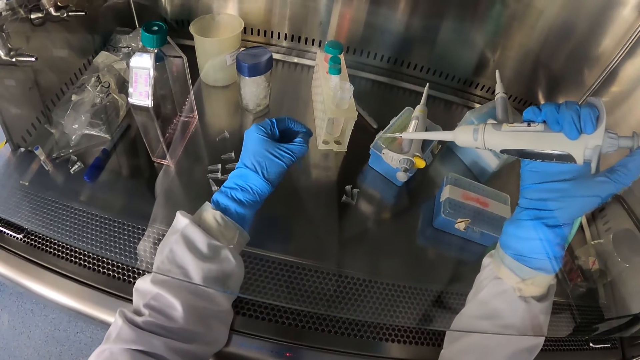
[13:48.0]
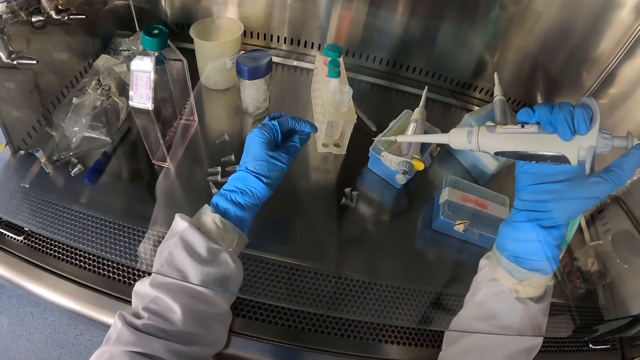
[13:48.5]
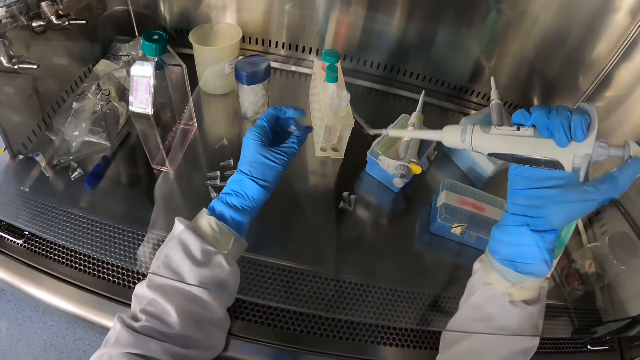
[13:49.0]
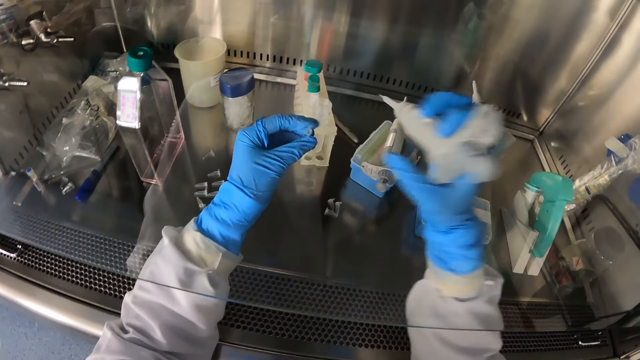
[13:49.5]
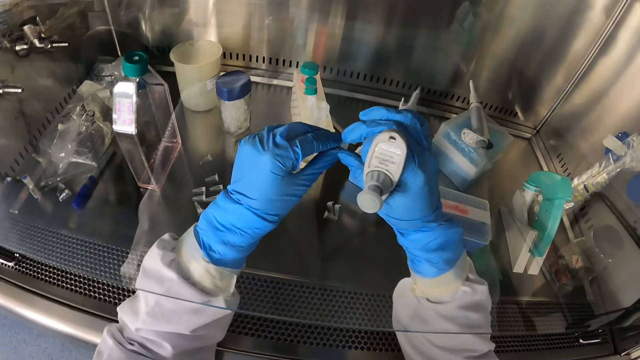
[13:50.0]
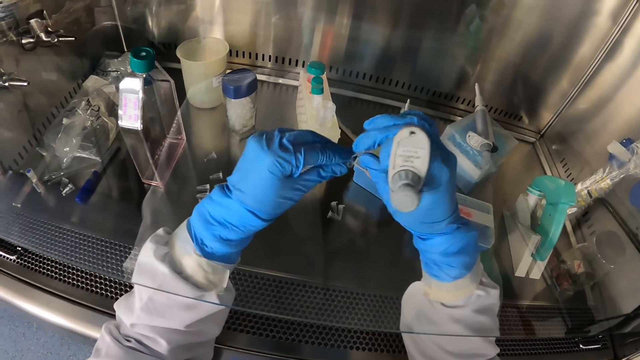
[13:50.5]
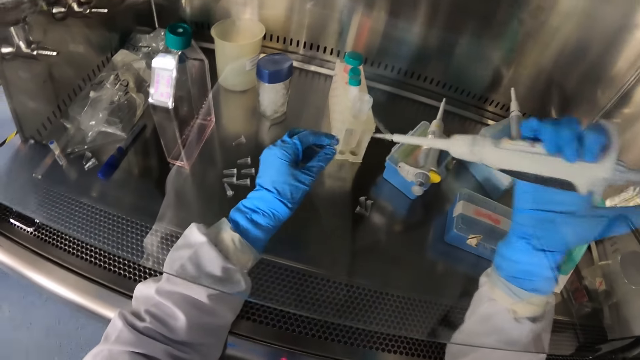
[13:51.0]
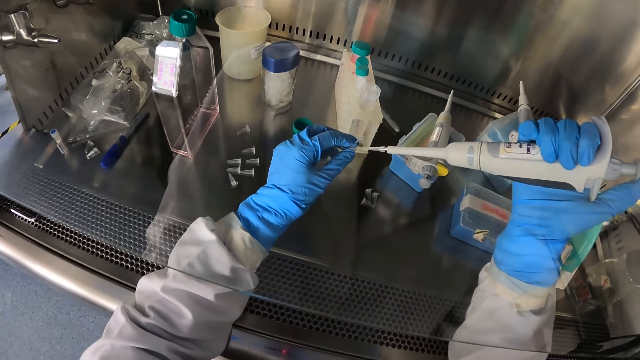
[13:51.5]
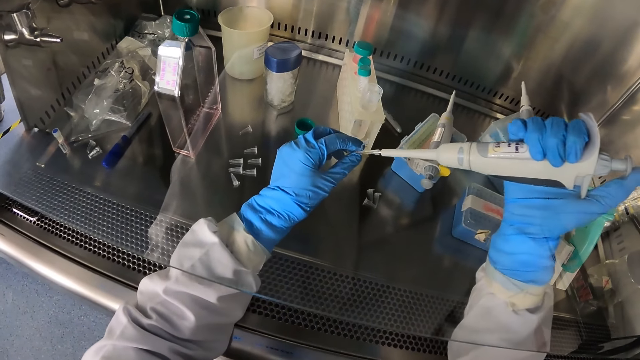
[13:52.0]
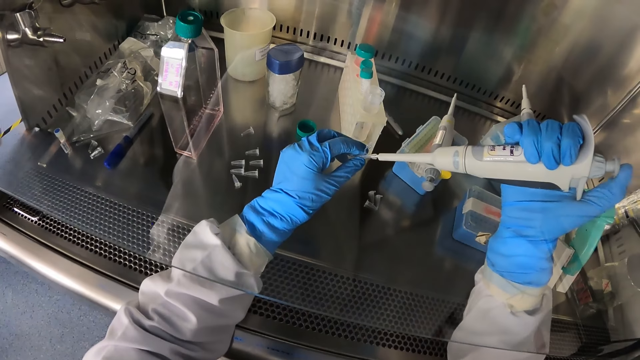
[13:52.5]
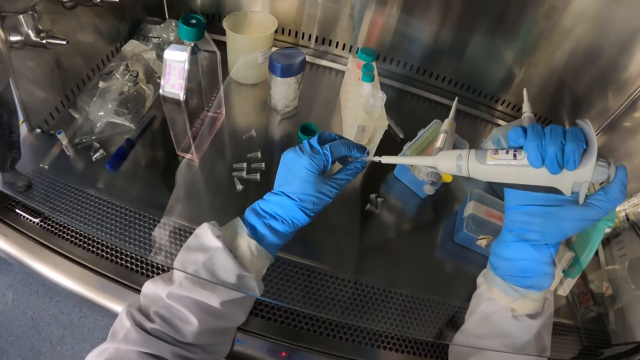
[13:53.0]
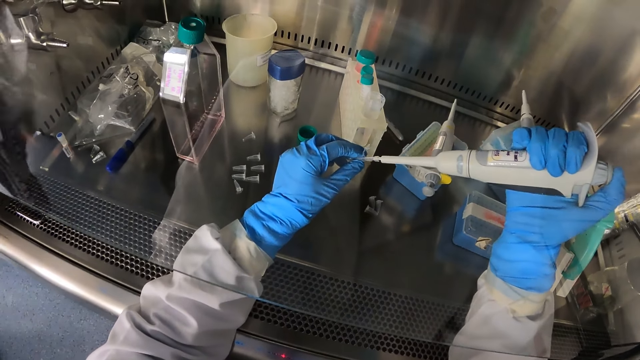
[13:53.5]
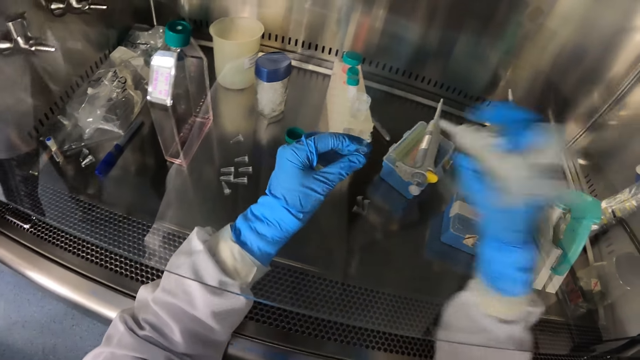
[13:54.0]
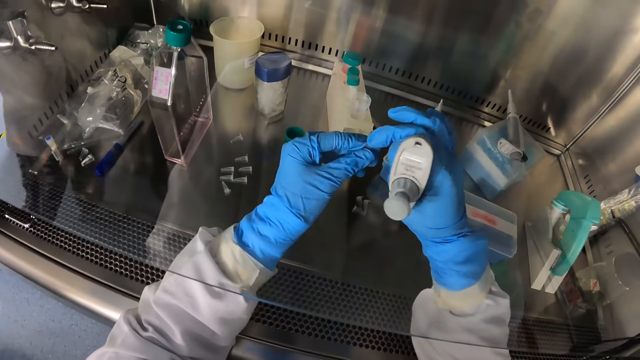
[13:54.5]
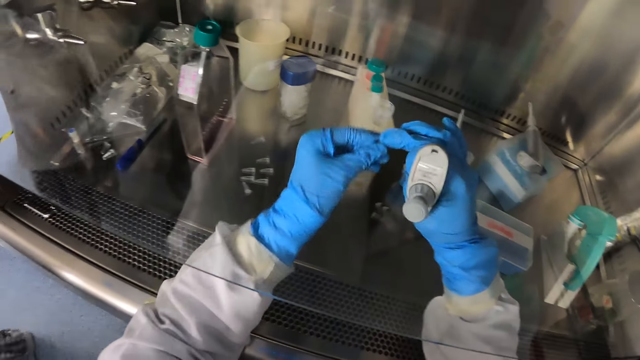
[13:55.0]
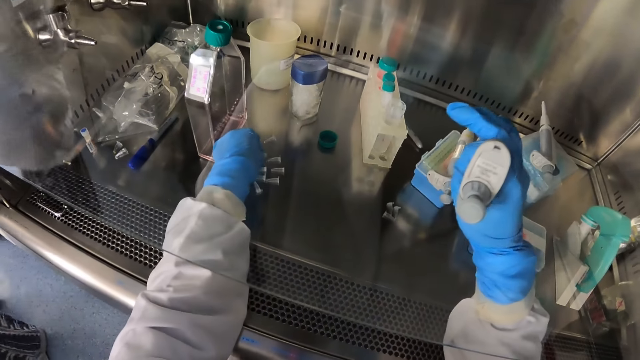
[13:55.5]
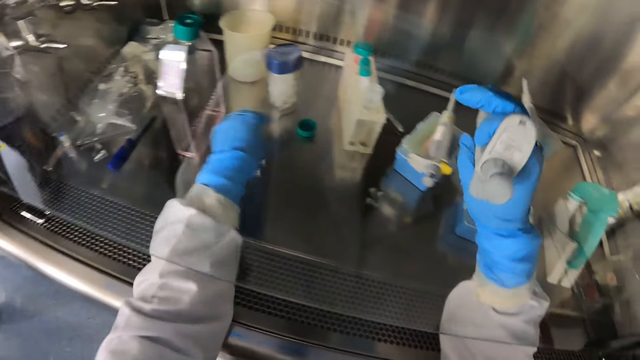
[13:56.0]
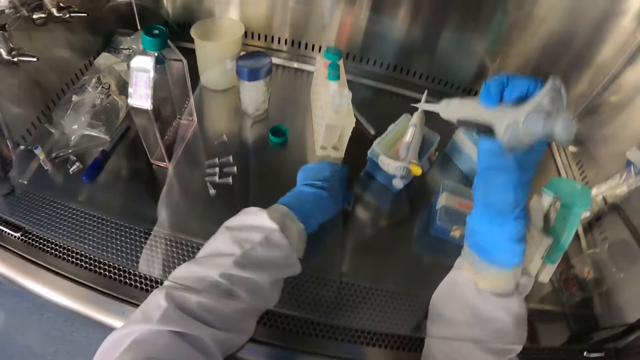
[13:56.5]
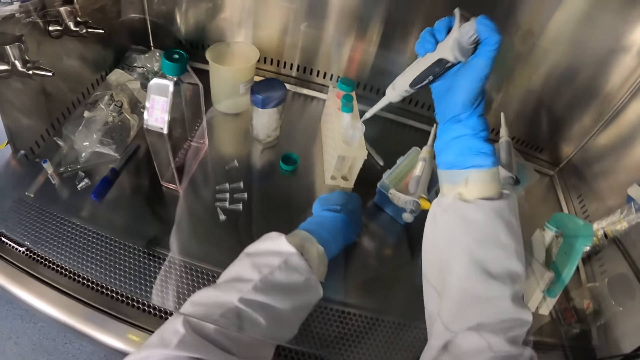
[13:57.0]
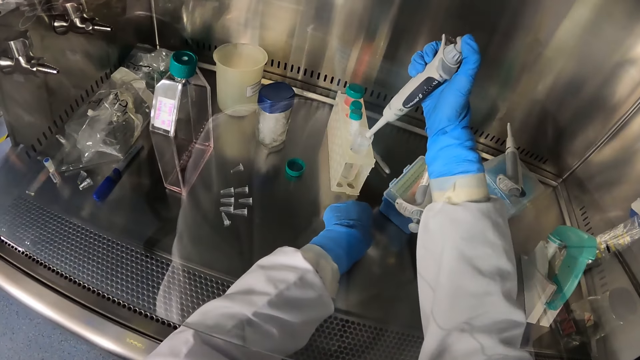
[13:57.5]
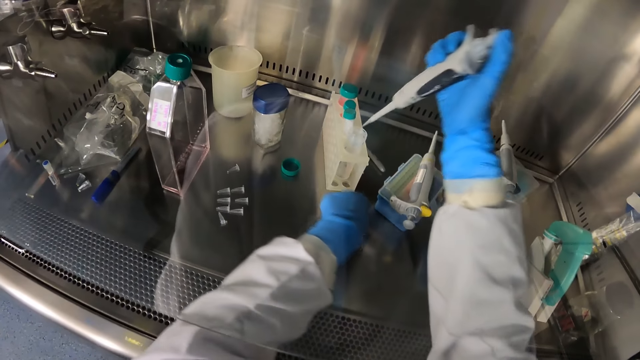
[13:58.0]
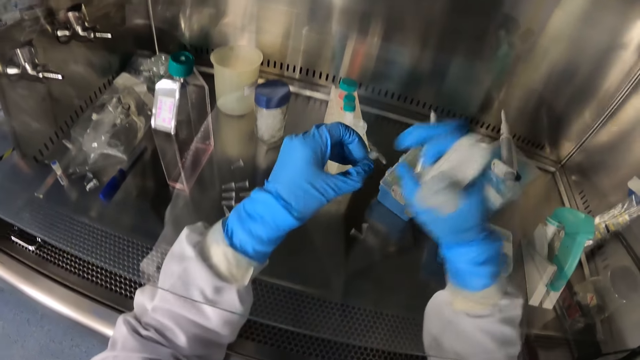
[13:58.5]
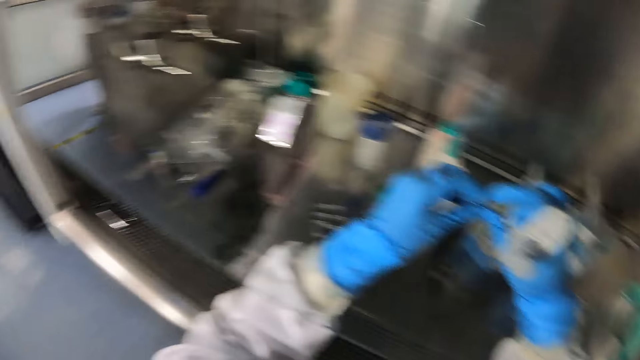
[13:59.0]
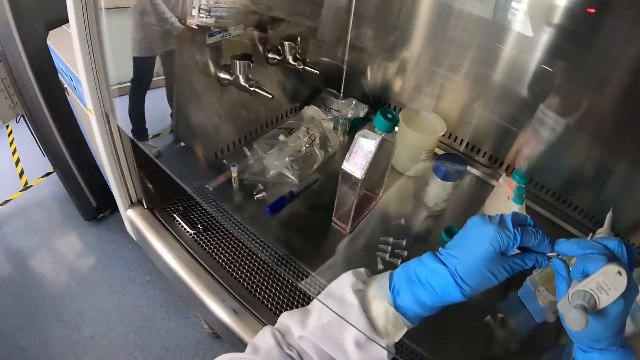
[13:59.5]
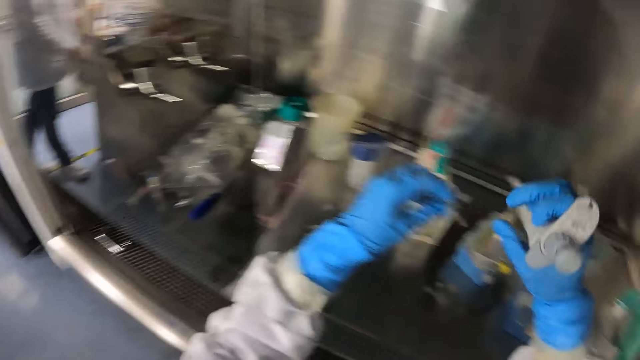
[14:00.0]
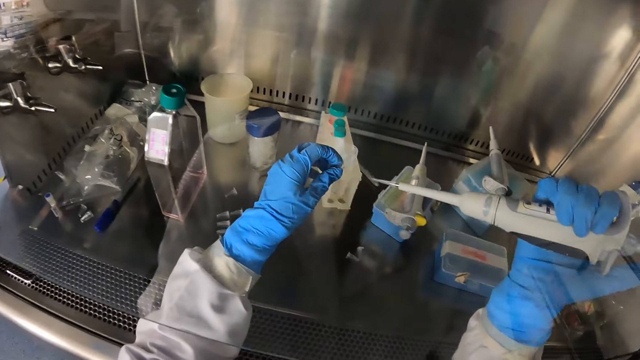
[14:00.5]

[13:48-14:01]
The camera wearer opens the microcentrifuge tube with his left hand. He opens the microcentrifuge tube with his hands. He fills the microcentrifuge tube with the pipette. He closes the microcentrifuge tube with his hands. He drops the microcentrifuge tube on the table with his left hand. He picks up a microcentrifuge tube from the table with his left hand. He collects the liquid. He puts the pipette in the sterile bottle with his right hand. He opens the microcentrifuge tube with his hands.

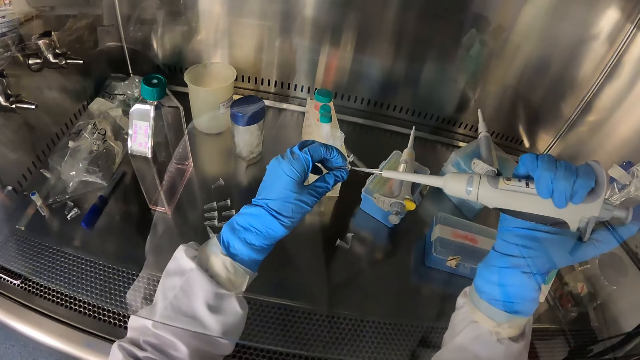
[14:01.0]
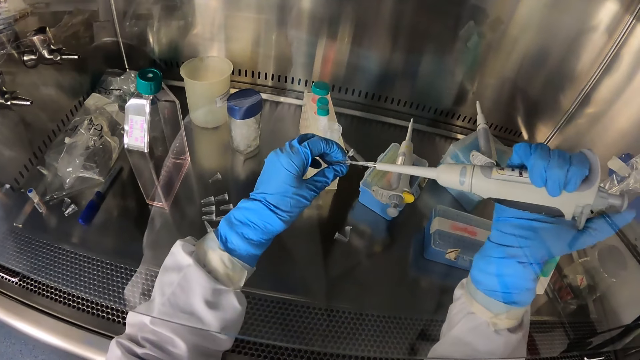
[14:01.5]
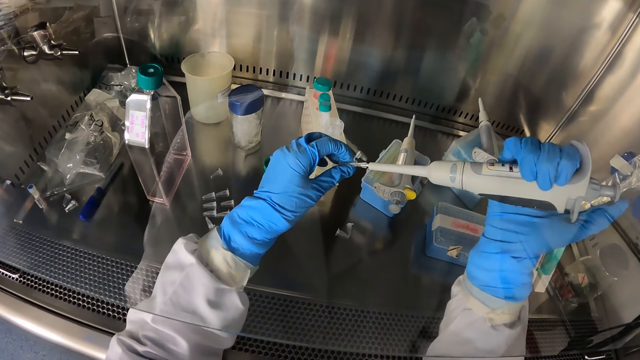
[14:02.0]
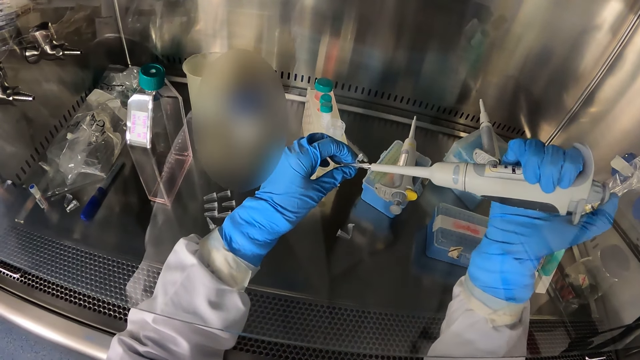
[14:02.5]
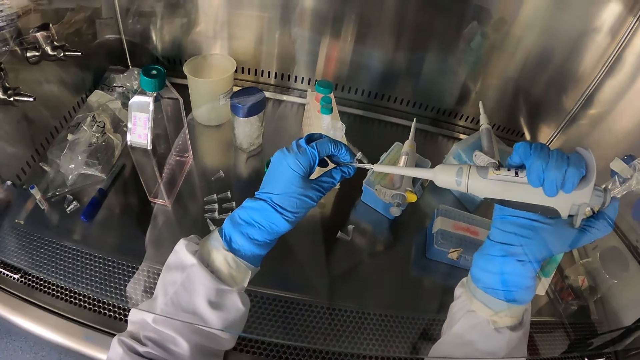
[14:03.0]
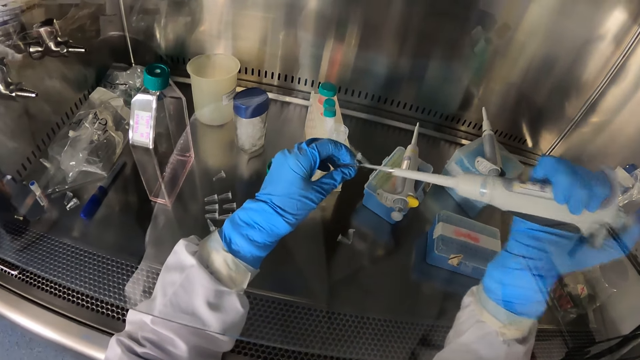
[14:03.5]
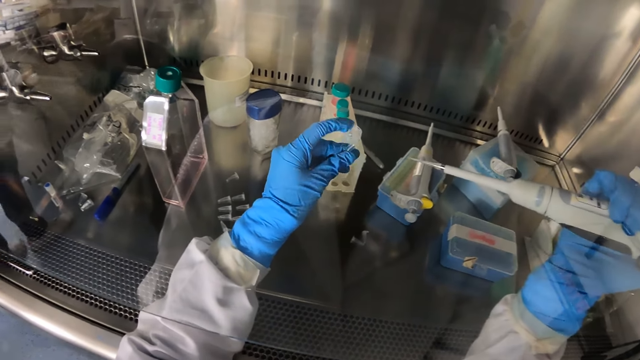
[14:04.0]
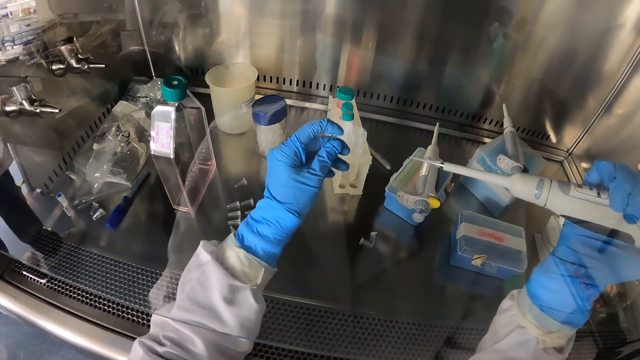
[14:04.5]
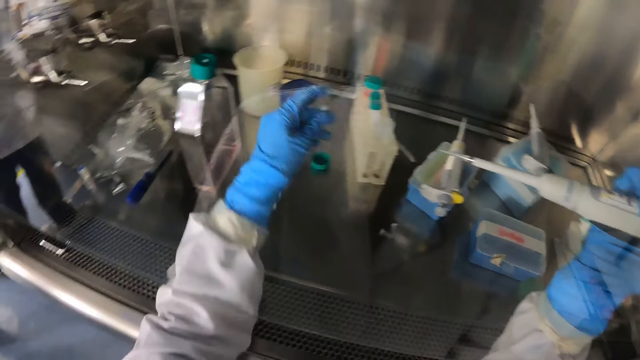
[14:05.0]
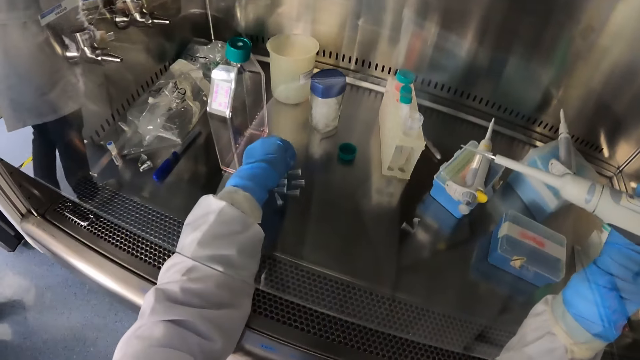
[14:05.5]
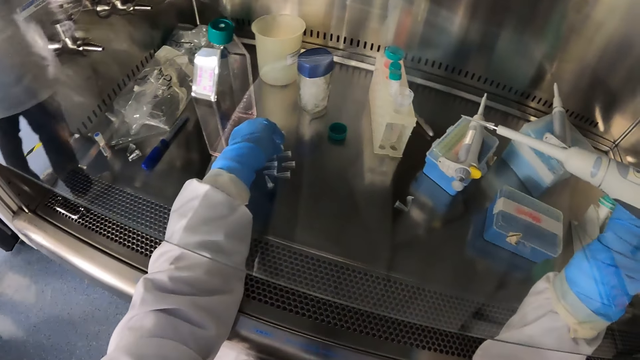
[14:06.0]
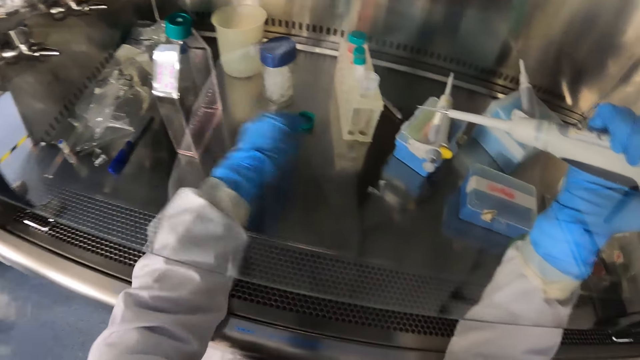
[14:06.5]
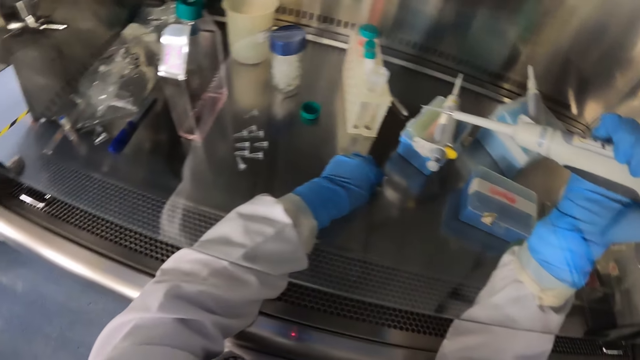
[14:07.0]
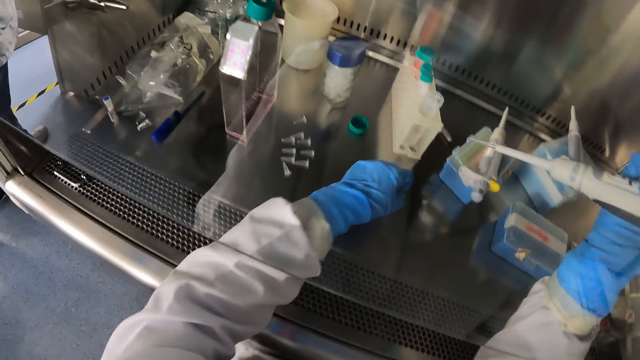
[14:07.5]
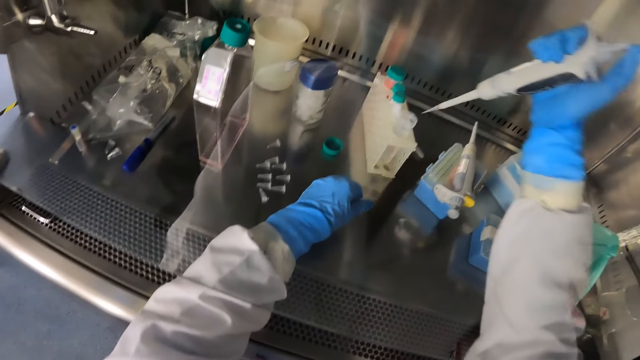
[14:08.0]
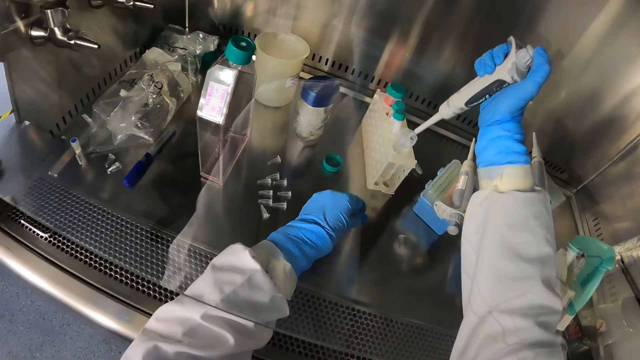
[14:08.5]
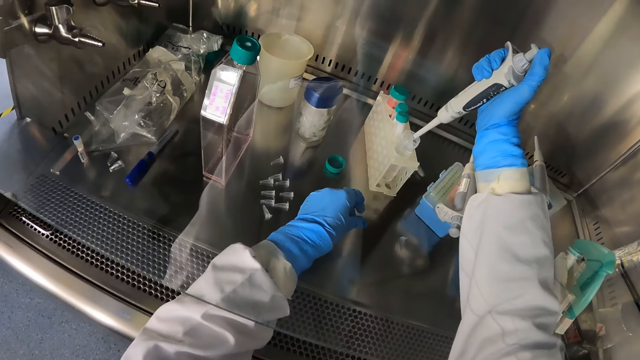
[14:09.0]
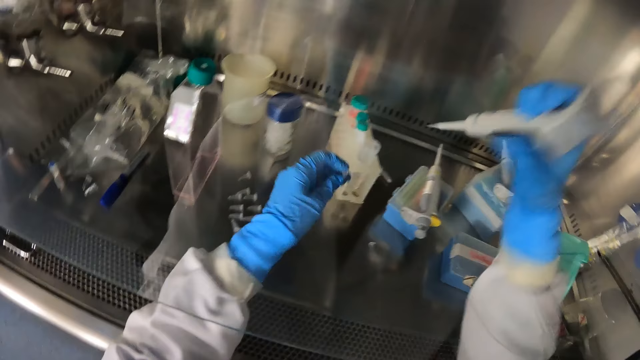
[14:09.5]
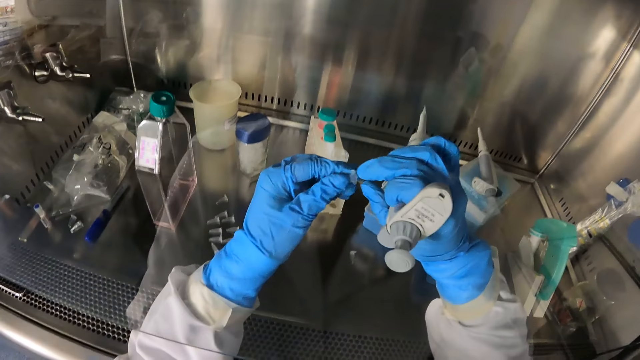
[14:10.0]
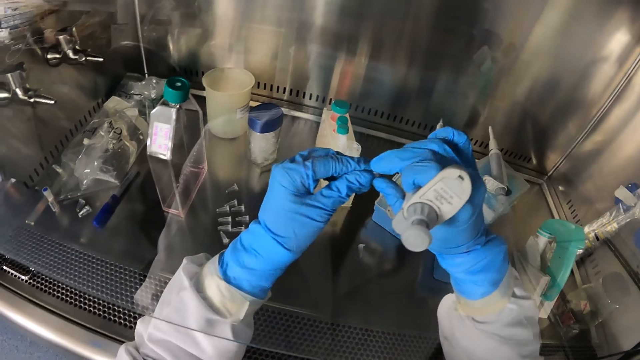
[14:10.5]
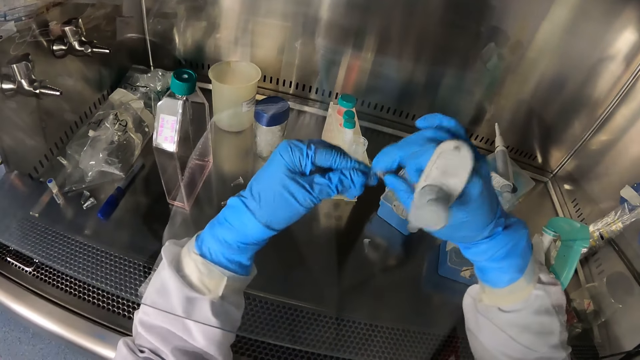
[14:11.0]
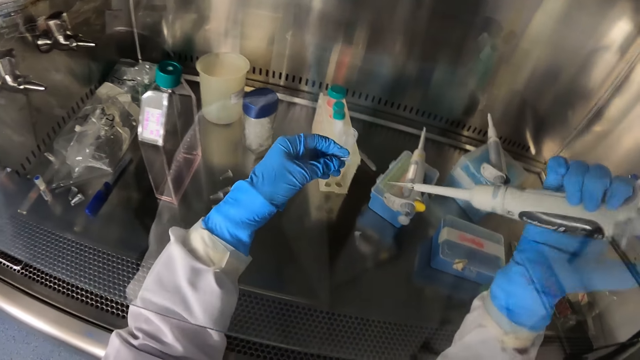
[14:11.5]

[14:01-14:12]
The camera wearer fills the microcentrifuge tube with the pipette. He closes the microcentrifuge tube with his left hand. He drops the microcentrifuge tube on the table with his left hand. He picks up a microcentrifuge tube from the table with his left hand. He collects the liquid. He puts the pipette in the sterile bottle with his right hand. He opens the microcentrifuge tube with his hands.
